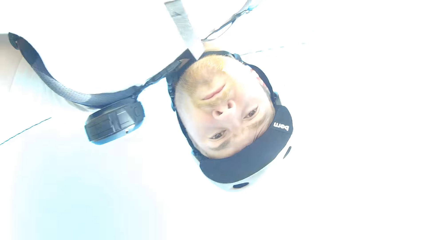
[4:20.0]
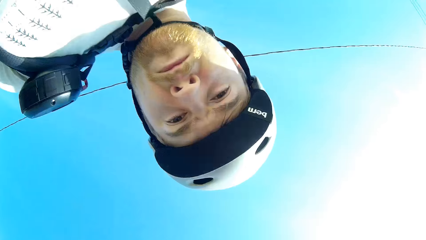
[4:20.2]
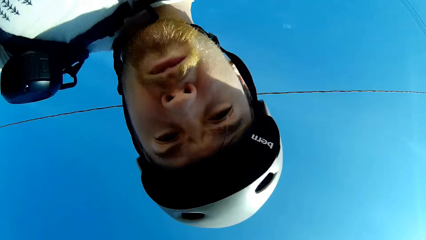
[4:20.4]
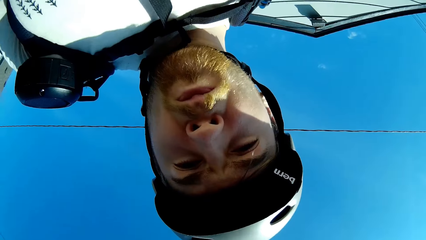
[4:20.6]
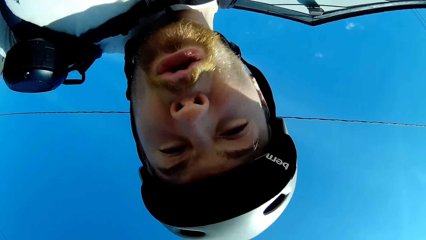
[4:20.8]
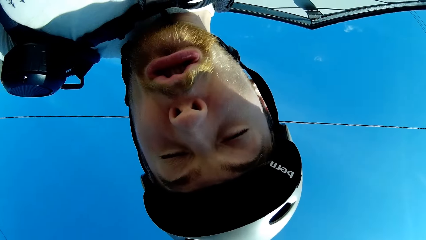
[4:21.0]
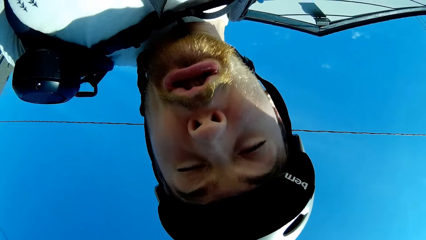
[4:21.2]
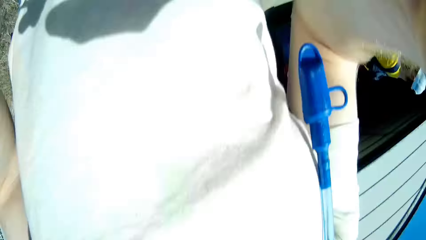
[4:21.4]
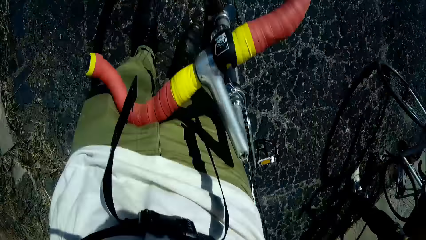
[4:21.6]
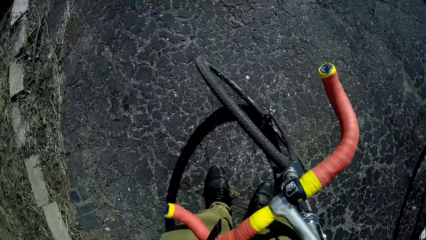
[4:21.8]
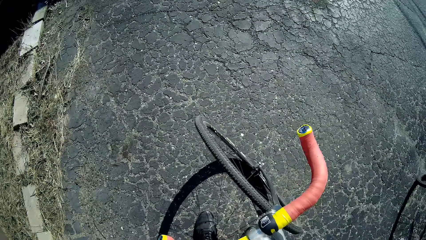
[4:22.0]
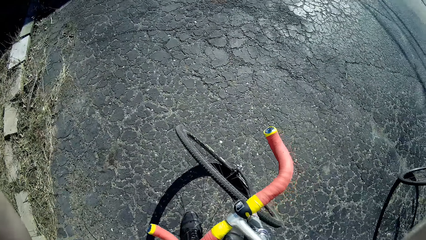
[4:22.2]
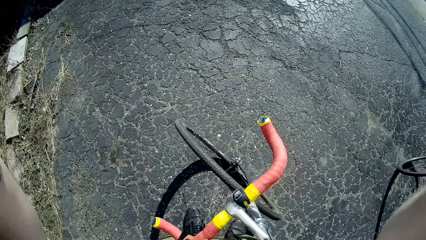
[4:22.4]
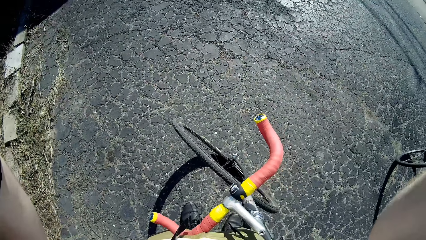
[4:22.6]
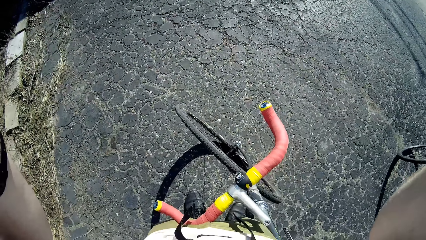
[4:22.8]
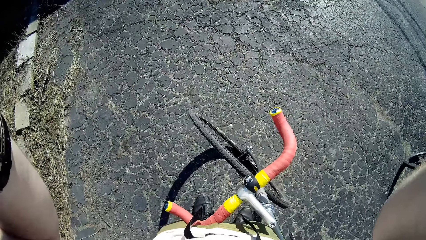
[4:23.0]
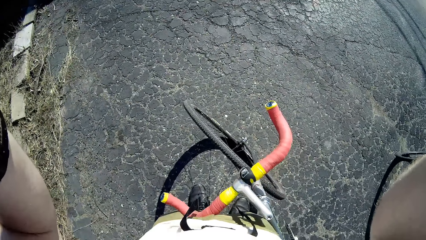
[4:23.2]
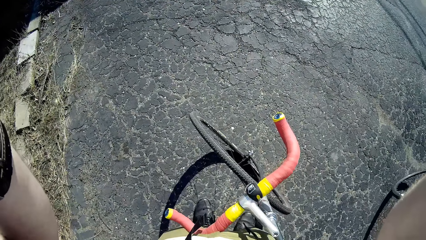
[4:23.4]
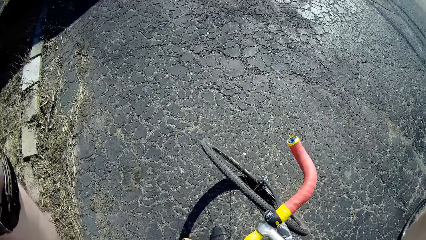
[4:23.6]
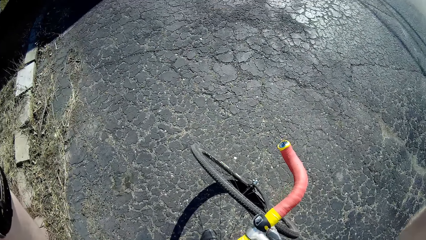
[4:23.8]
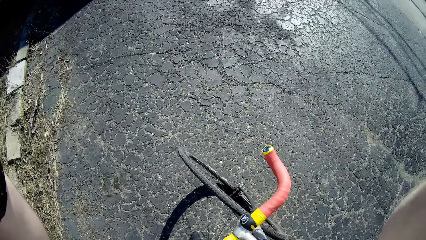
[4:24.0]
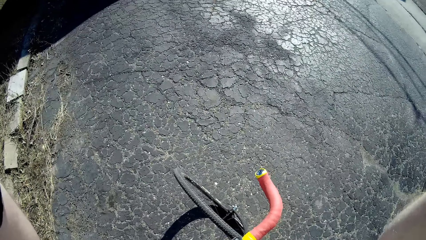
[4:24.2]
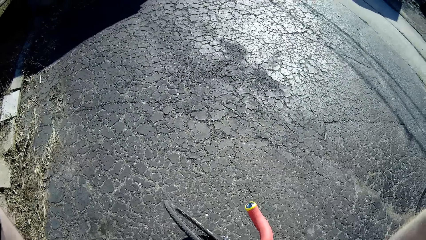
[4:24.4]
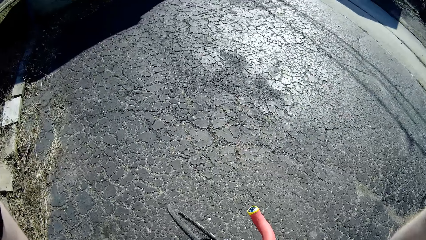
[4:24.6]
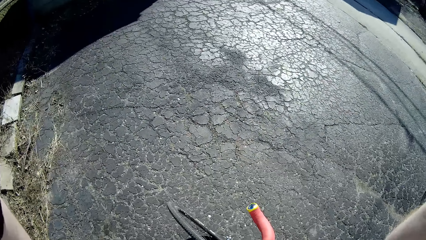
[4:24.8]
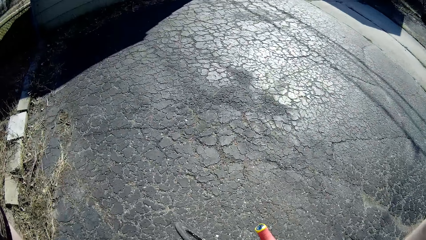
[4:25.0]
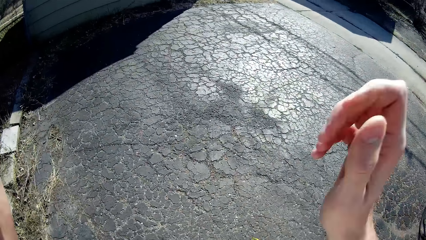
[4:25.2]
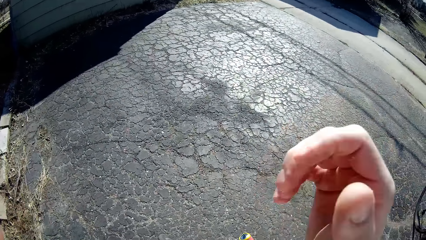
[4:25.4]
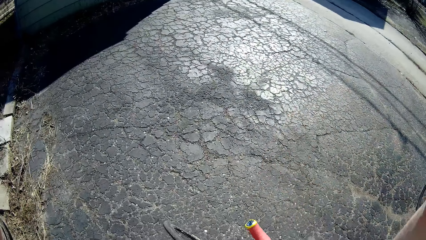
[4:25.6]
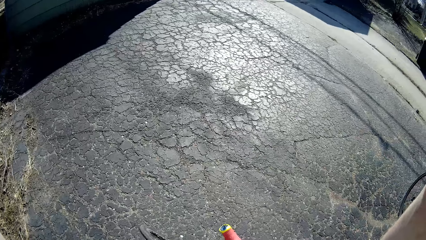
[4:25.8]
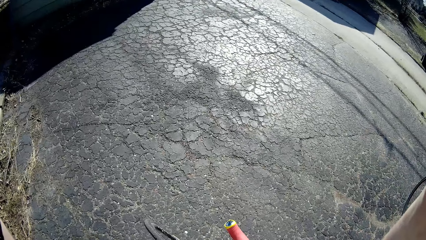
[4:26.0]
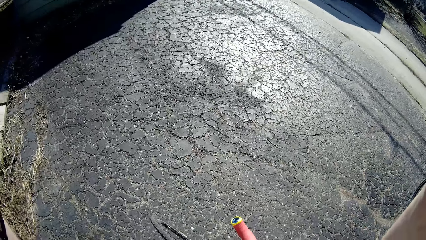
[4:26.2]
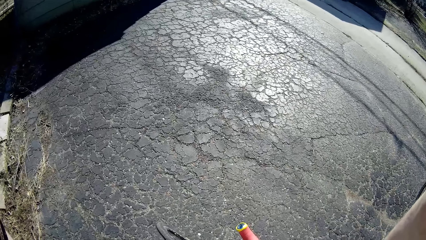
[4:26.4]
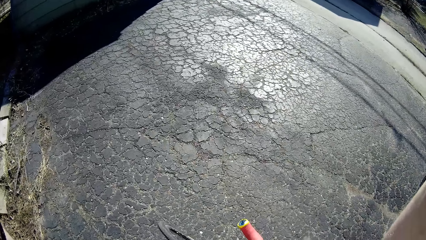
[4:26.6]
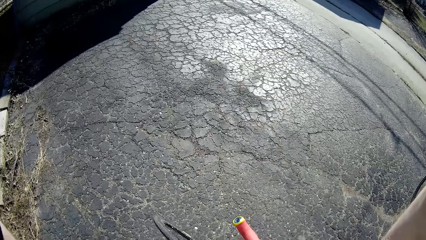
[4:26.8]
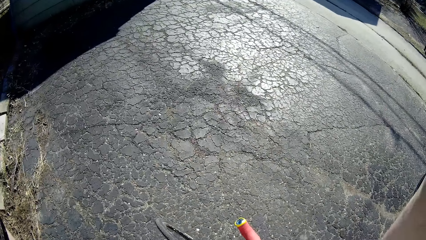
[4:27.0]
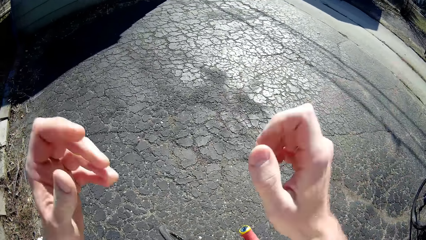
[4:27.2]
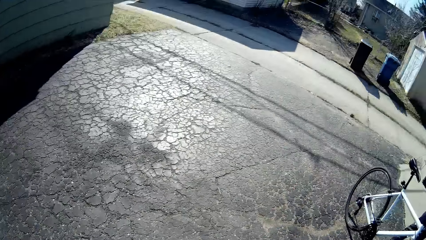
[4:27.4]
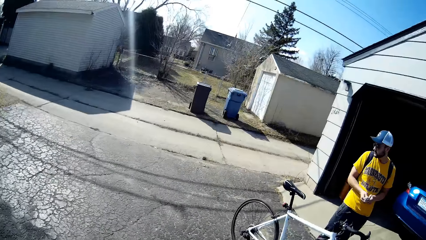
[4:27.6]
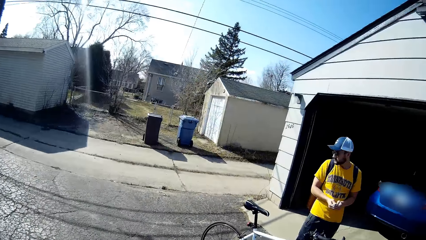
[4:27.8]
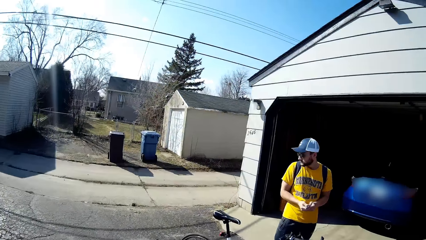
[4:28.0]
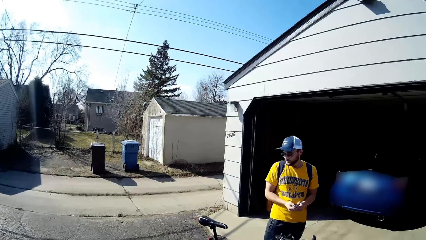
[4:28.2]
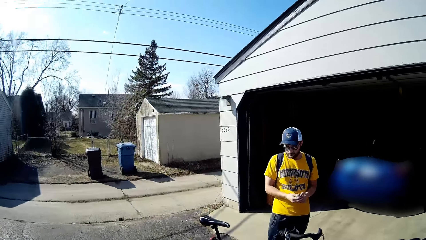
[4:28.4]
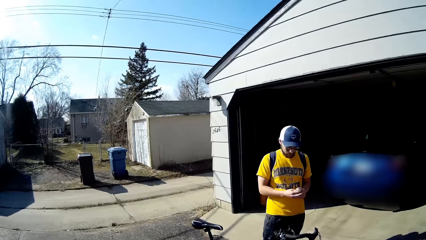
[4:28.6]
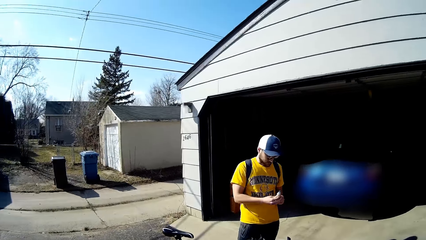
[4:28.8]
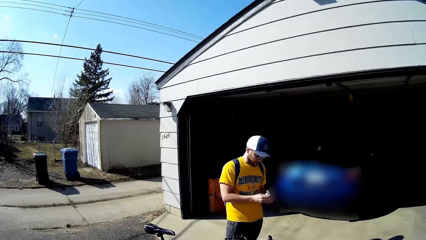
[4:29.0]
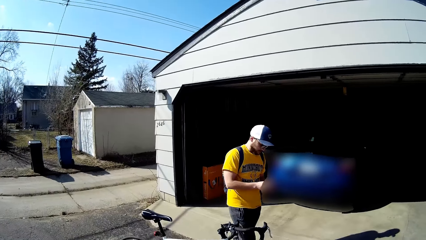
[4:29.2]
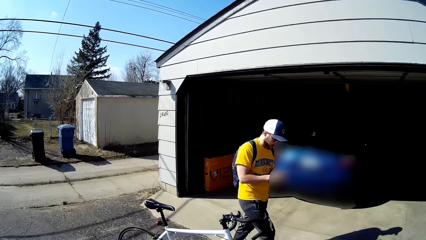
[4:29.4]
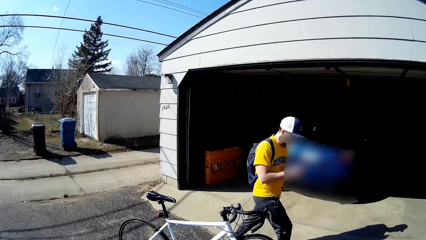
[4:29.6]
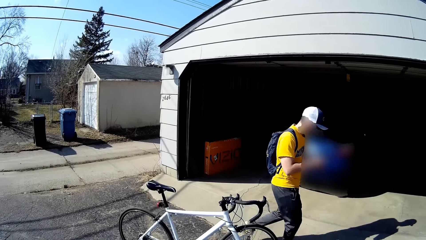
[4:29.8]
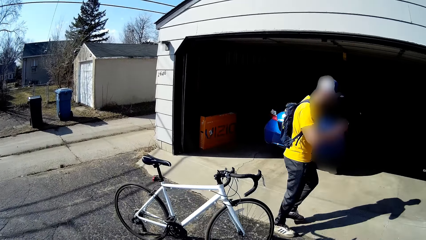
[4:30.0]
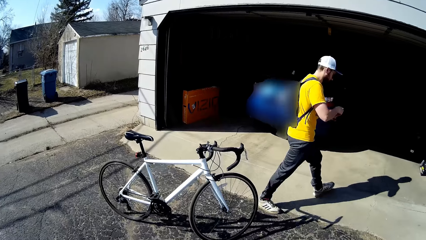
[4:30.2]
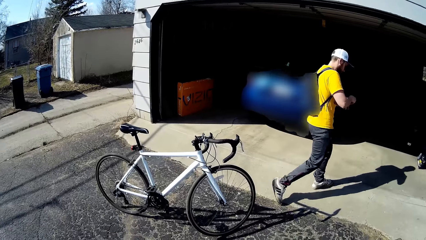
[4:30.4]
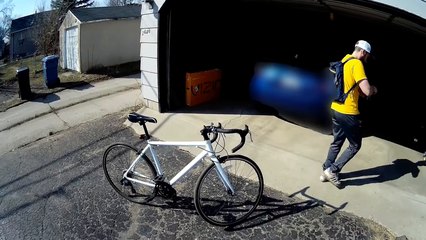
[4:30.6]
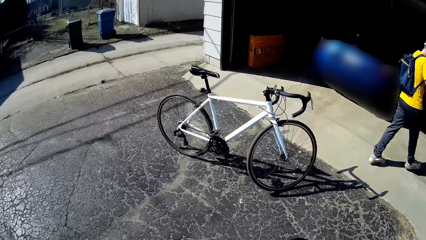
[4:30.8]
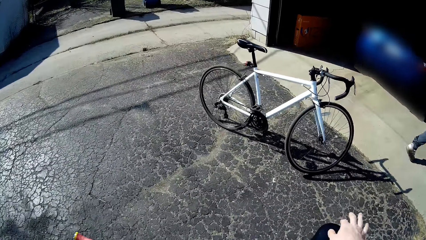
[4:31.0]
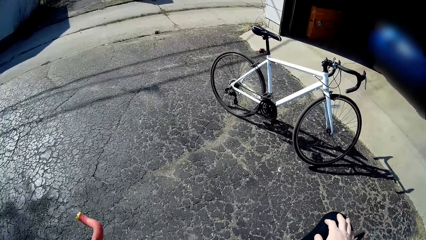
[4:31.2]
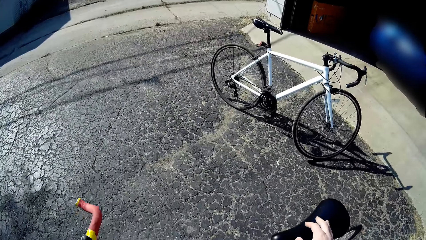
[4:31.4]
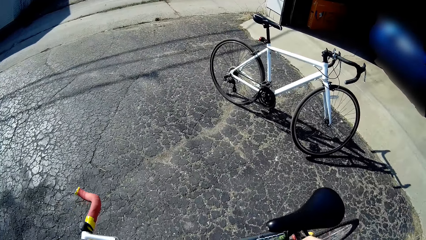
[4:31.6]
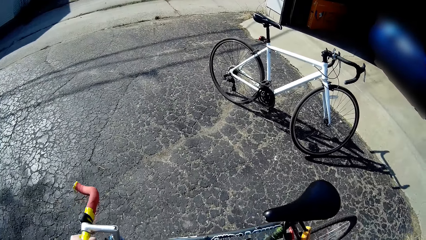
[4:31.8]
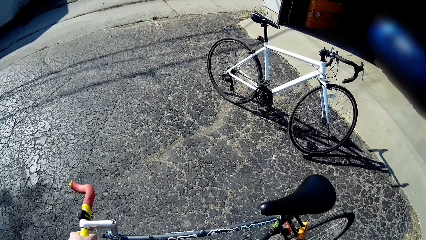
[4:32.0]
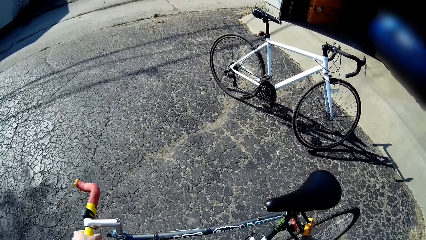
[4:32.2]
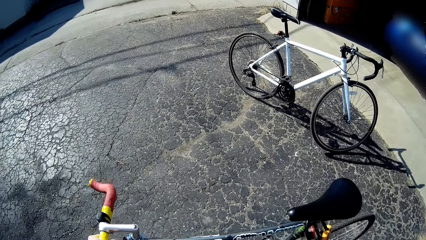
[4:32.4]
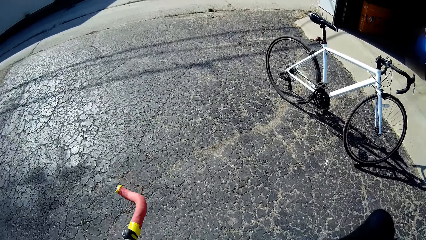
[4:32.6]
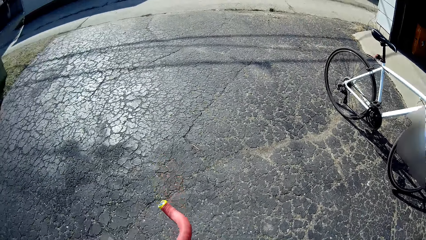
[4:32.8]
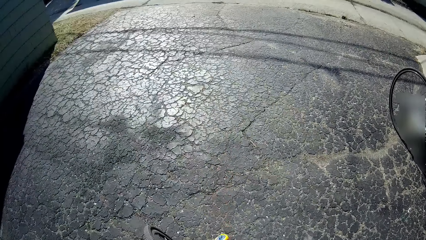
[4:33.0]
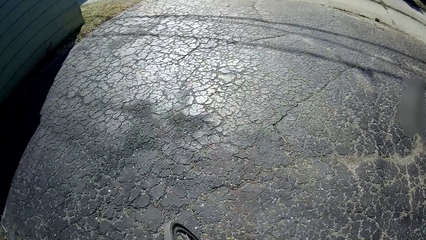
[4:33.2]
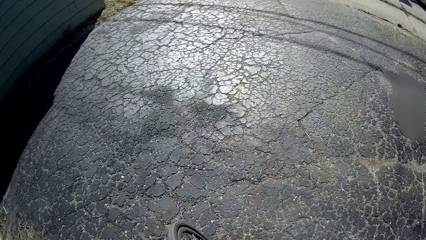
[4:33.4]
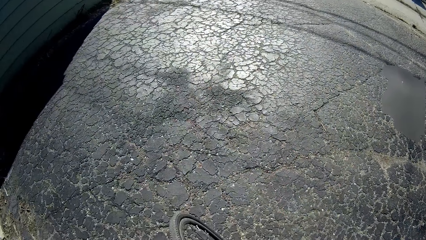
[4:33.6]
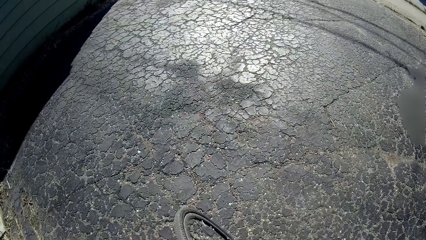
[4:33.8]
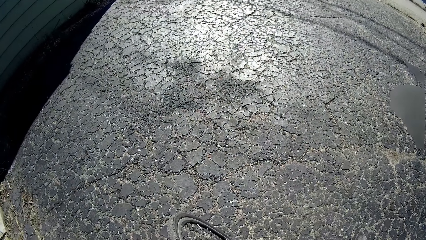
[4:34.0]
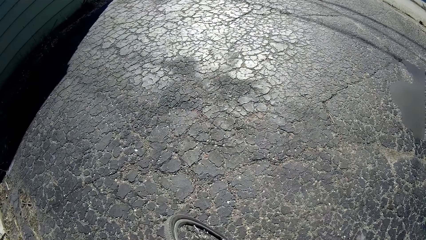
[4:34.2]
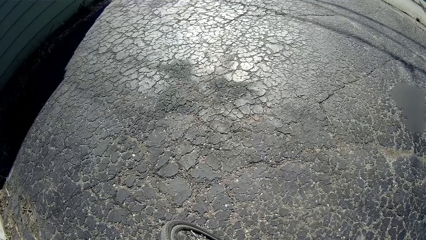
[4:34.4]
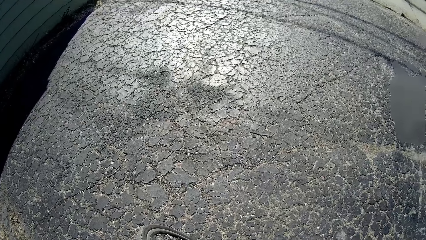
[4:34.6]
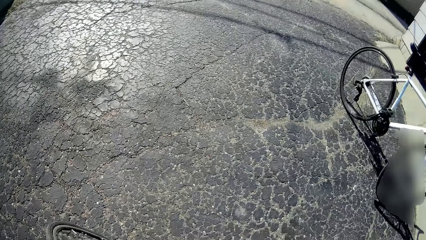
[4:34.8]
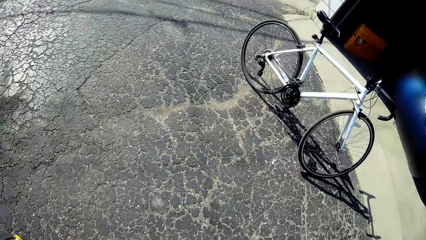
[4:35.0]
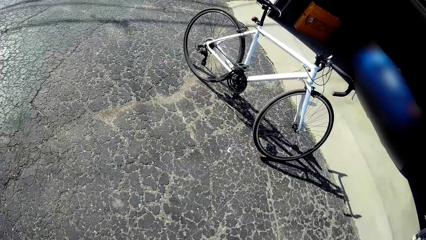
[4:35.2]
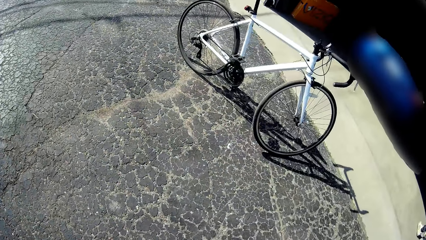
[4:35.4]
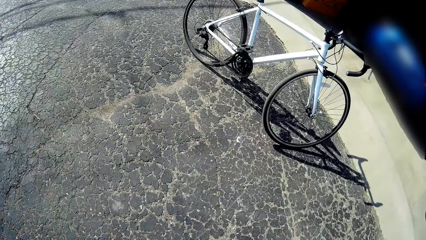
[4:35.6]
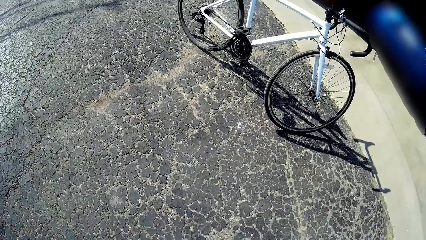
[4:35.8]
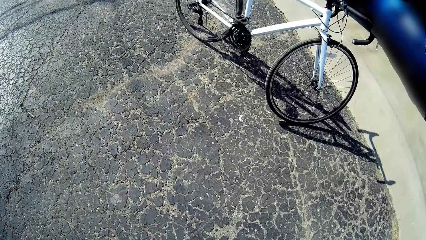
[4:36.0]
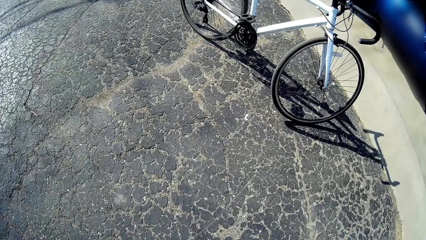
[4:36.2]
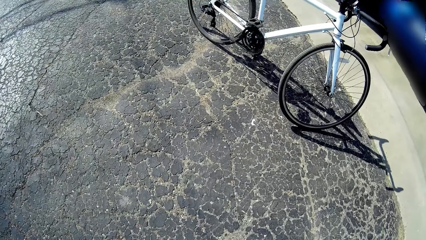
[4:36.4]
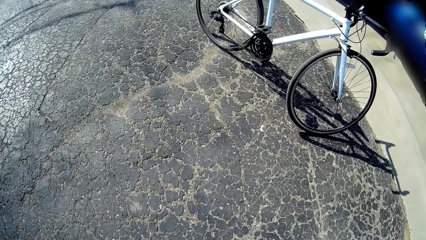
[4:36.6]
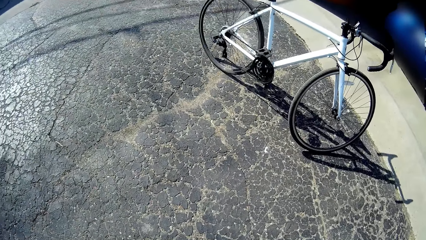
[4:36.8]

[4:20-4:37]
The camera wearer wipes the camera. They raise the hand. A person looks at something in the hand. The person walks in the garage. The camera wearer holds the bicycle. They walk in the compound.
